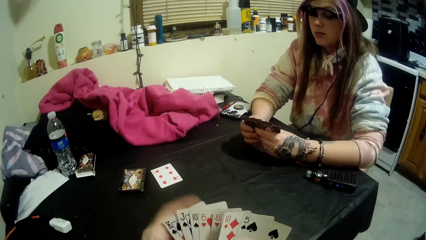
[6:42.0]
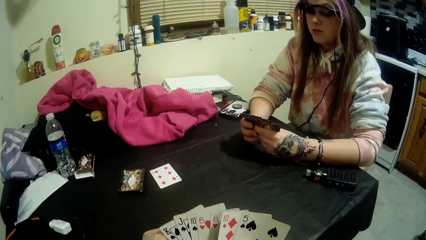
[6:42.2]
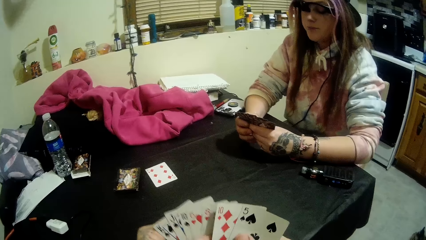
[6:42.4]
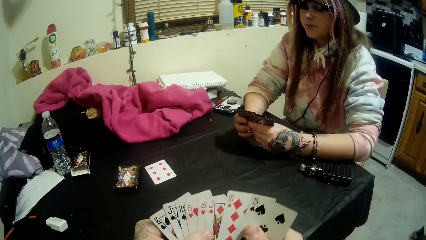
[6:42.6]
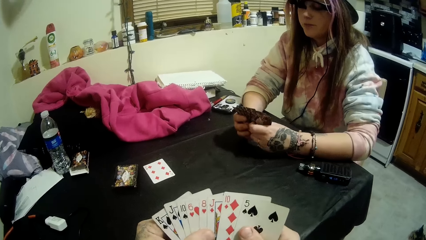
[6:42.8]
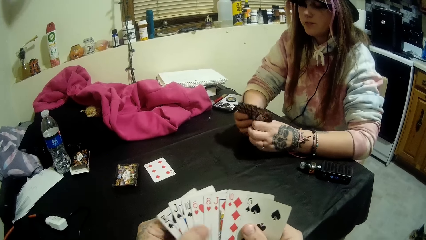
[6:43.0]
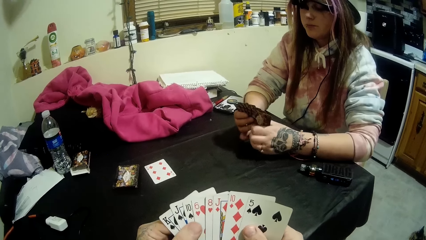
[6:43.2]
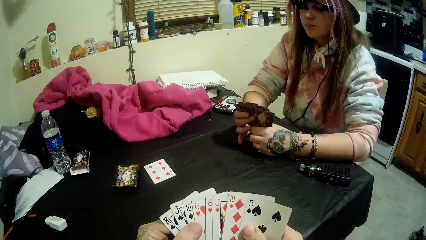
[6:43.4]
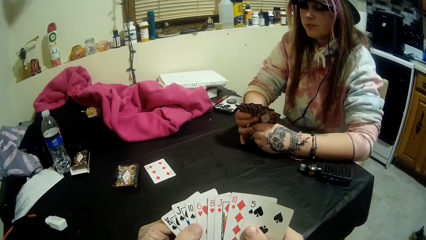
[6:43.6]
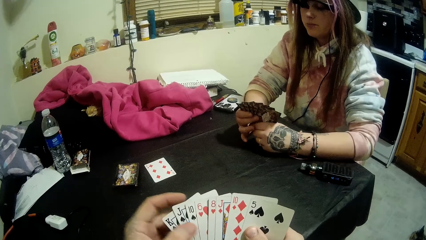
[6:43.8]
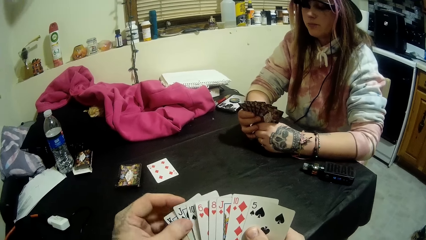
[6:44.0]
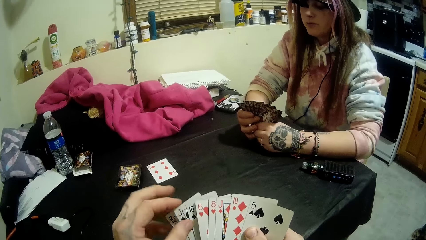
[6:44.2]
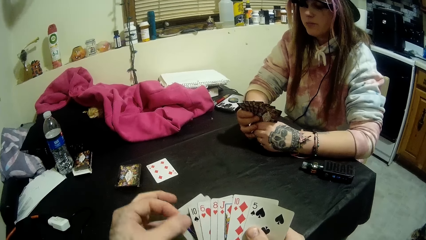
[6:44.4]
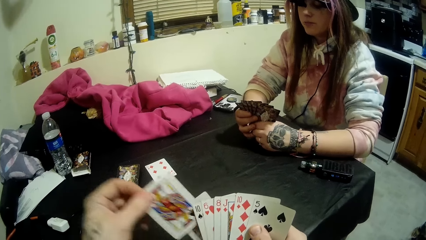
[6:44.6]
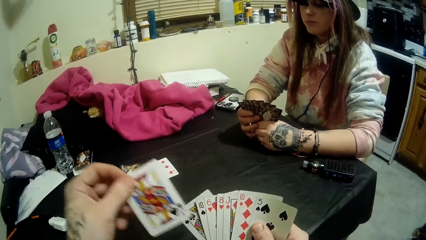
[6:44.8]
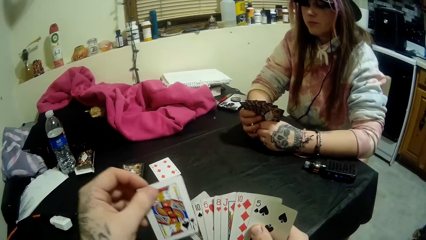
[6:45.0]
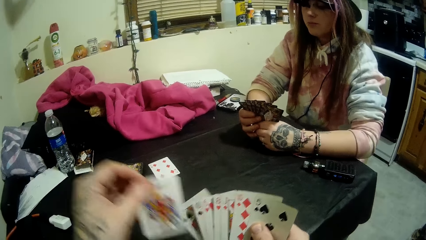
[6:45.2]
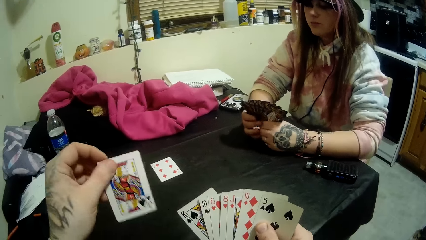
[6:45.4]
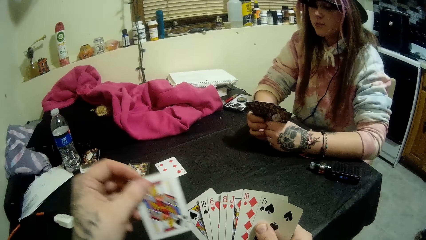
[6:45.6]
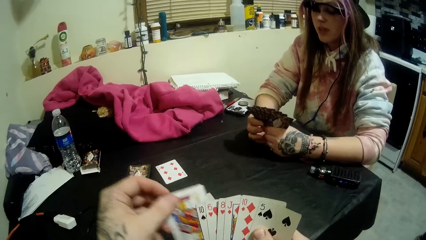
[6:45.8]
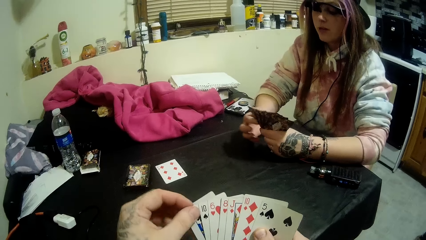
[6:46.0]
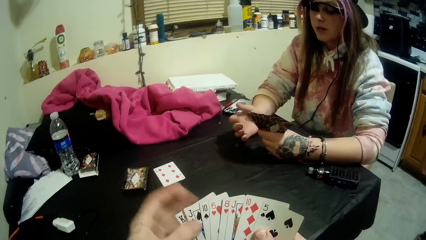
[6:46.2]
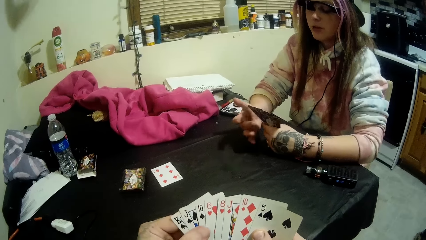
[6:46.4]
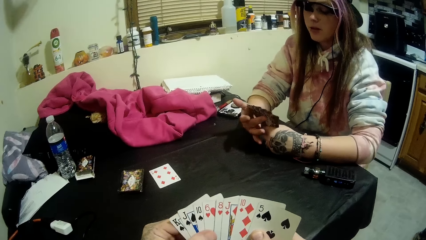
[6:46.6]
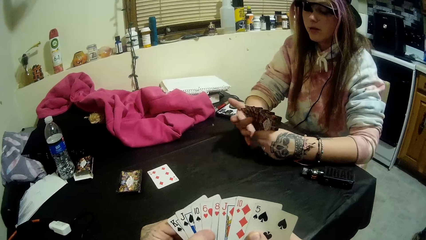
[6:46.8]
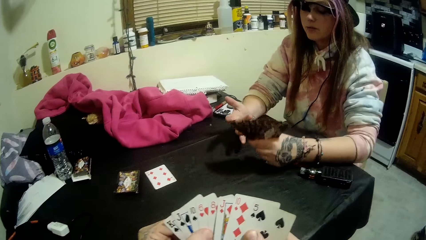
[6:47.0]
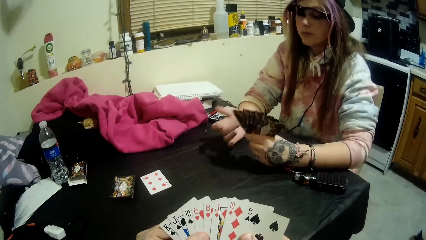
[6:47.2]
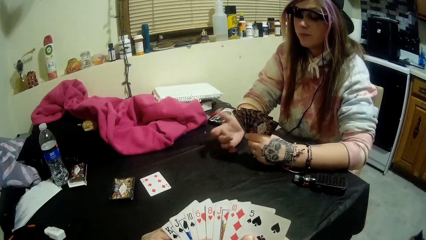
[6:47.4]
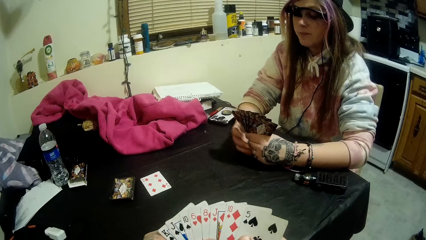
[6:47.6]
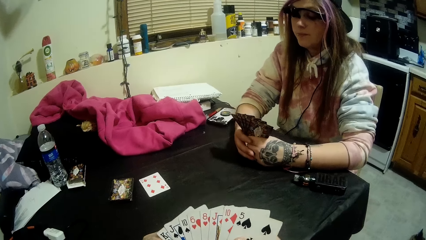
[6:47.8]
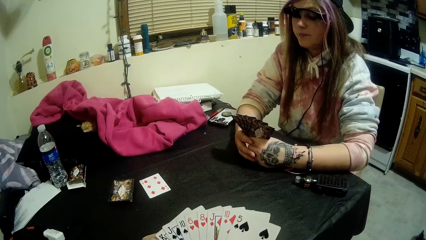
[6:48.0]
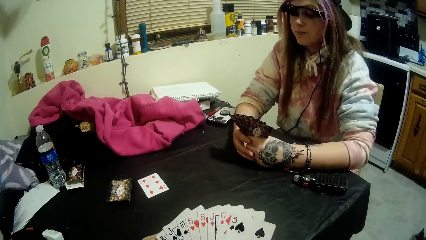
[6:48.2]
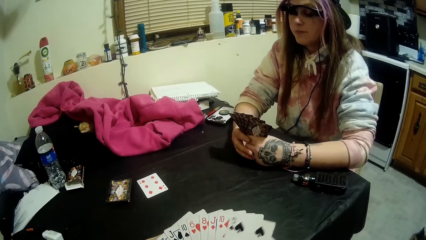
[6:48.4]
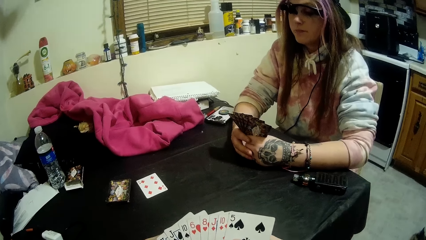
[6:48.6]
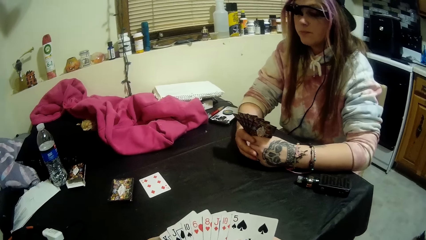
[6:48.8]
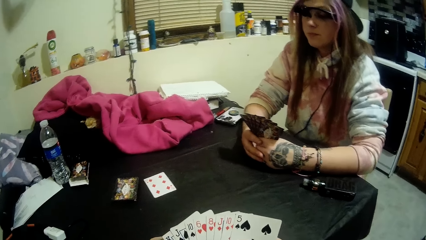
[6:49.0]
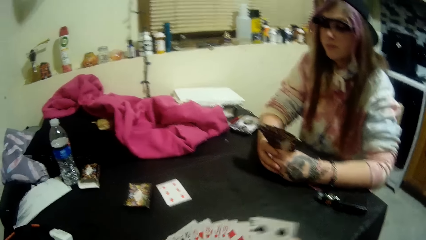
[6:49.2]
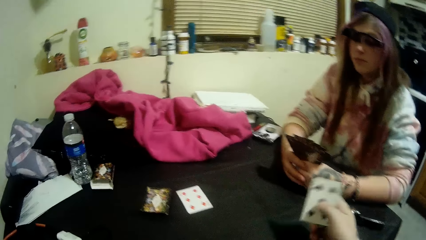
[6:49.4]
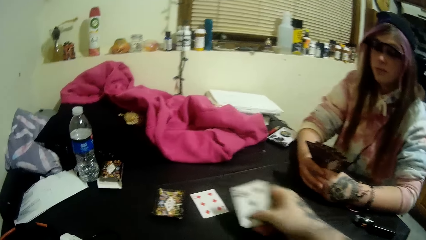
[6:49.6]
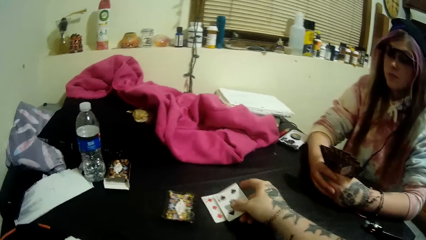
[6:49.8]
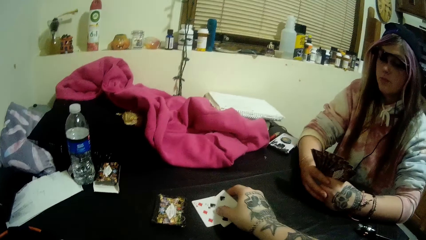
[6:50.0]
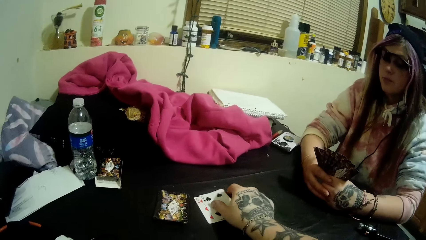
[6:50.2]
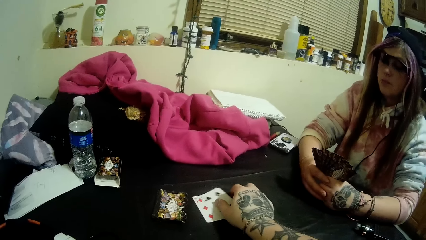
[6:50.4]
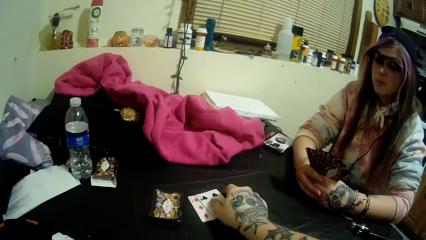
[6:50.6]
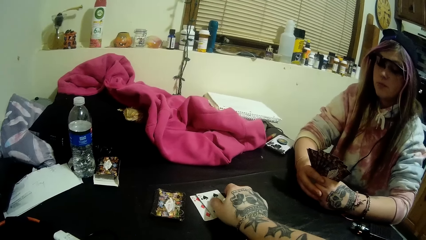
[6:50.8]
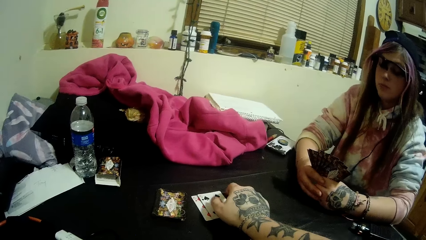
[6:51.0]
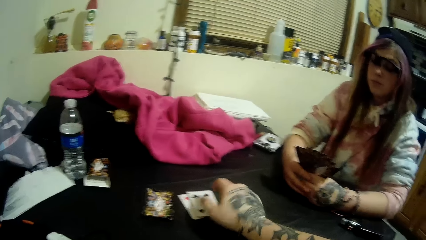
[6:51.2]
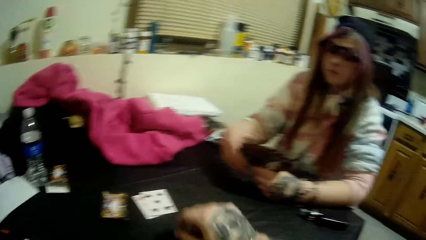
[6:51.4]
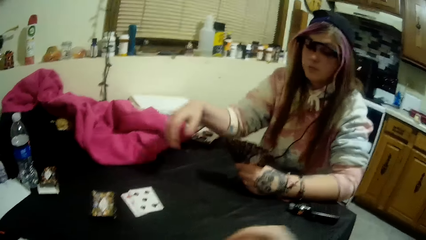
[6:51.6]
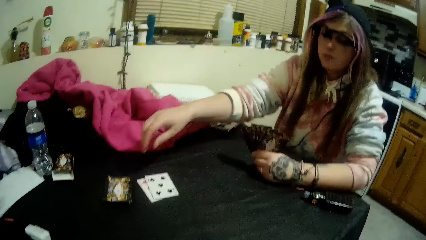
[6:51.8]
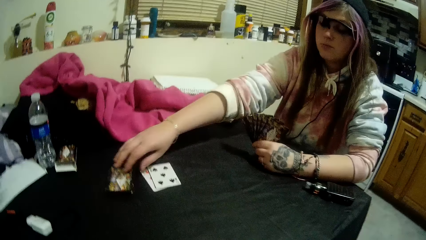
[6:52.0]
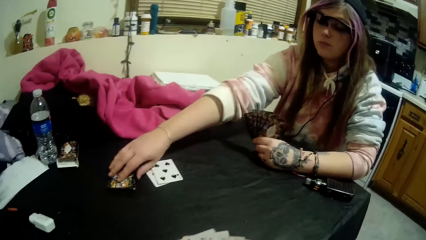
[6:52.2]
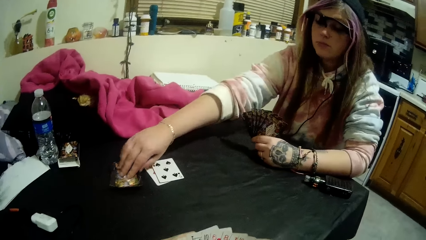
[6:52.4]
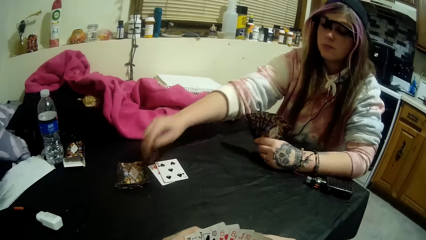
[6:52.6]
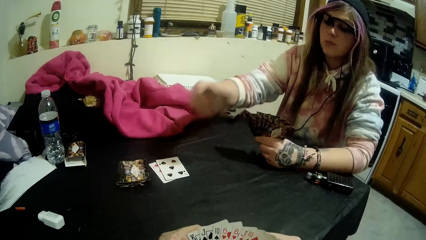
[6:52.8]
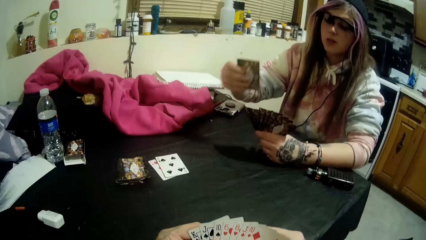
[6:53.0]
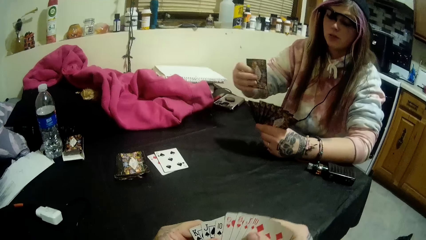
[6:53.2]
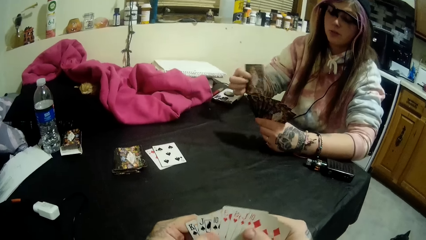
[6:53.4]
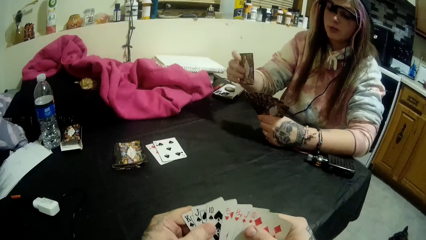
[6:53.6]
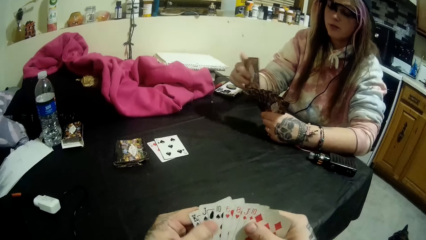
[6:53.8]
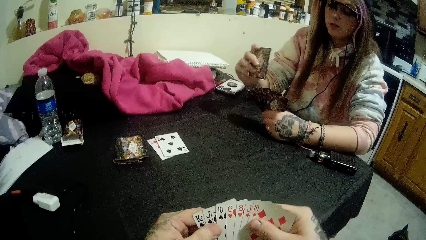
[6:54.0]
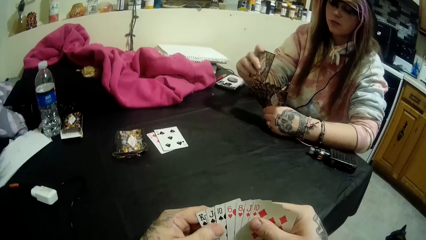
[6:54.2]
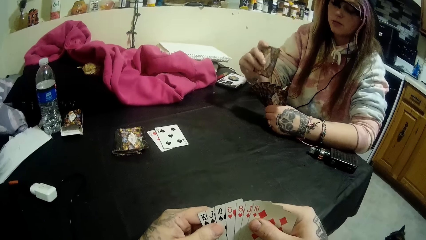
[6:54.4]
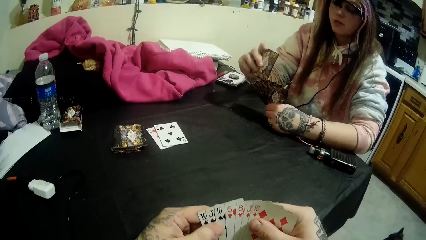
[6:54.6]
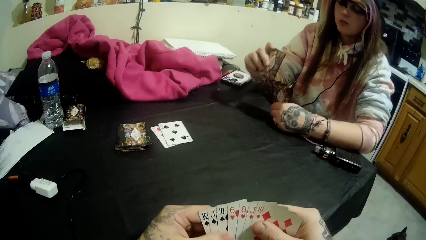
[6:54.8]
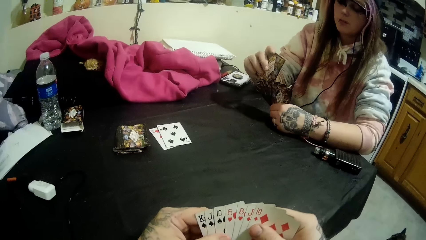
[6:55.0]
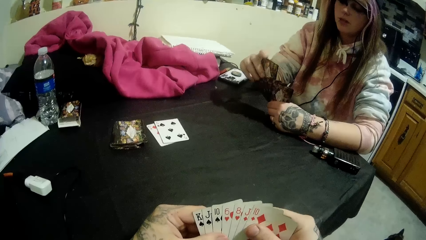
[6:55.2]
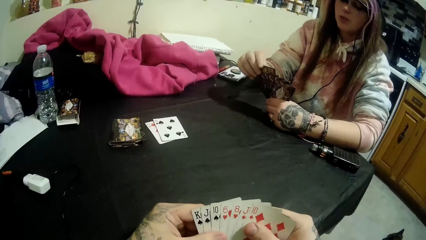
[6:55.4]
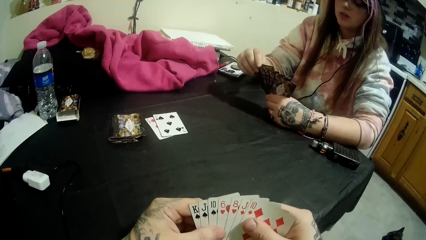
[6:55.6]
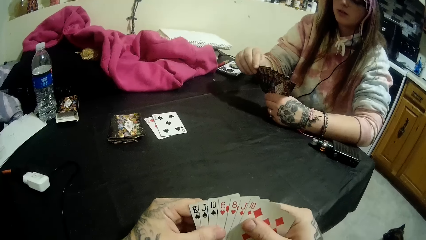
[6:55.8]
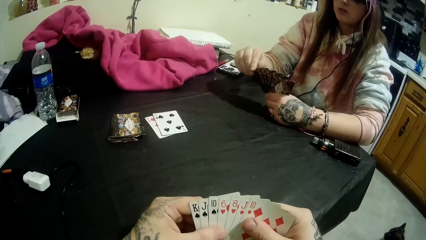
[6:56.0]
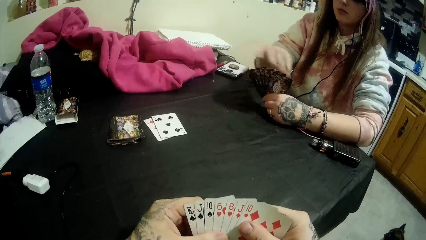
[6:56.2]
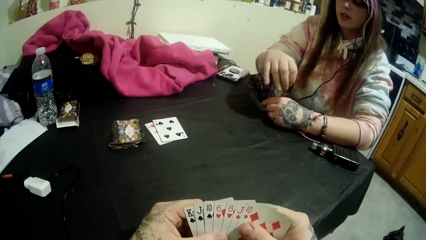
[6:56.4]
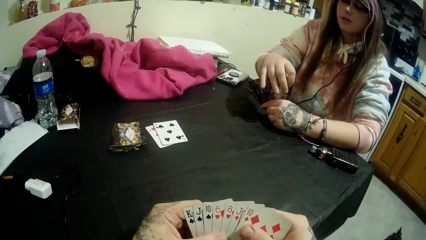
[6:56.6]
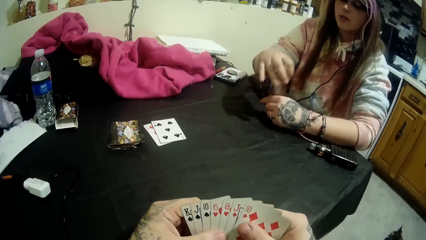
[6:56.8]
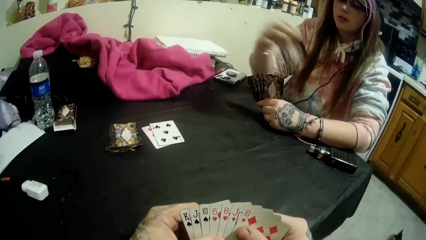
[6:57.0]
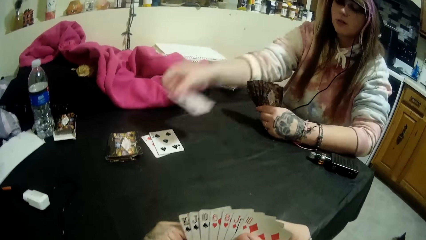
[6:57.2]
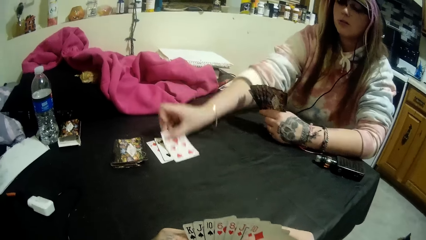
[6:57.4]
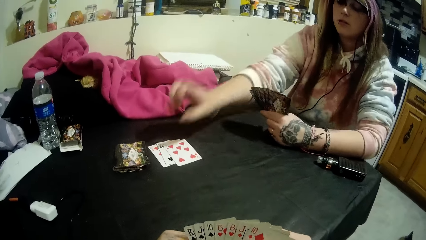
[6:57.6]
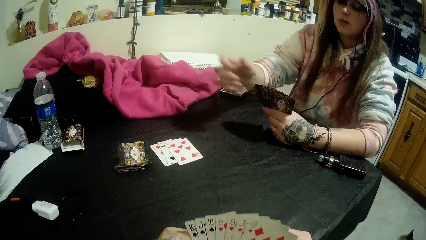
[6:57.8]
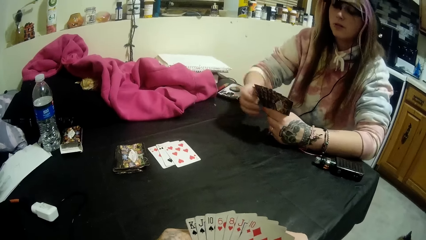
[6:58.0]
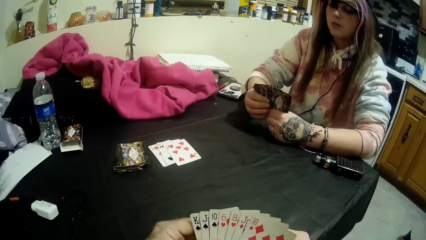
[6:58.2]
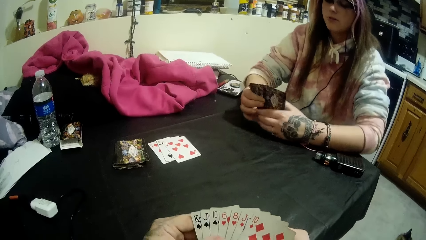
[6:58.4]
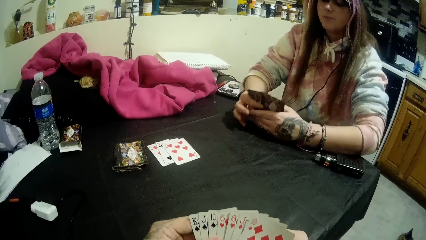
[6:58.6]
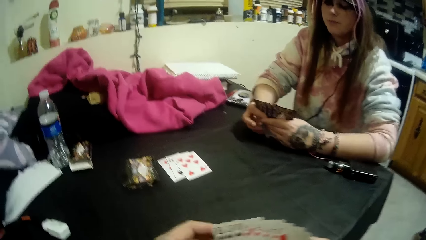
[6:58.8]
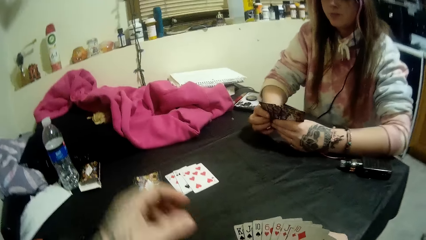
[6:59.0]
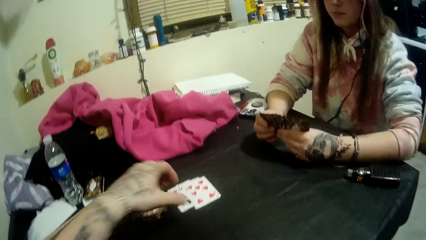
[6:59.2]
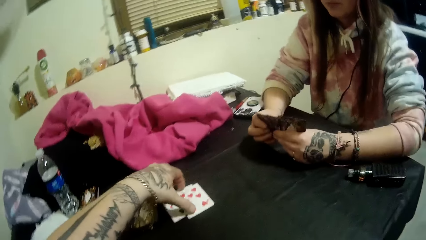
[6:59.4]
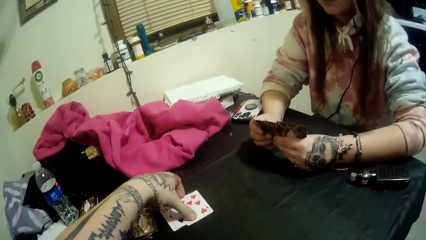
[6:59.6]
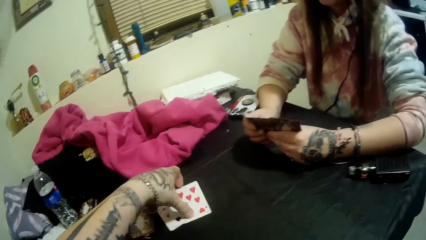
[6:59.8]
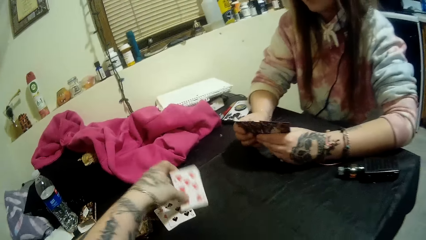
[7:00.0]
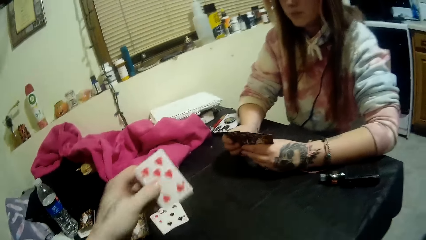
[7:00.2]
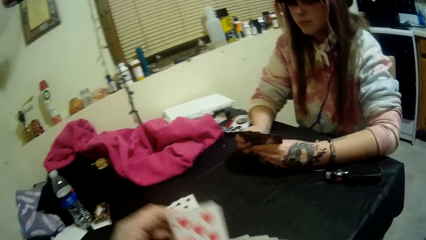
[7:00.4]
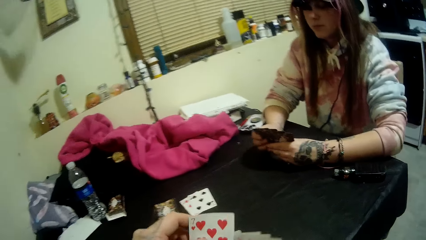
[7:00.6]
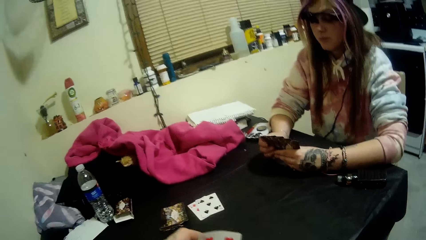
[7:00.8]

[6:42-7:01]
The camera wearer plays a card on the table with his right hand. The woman picks up a card from the table with her right hand. The camera wearer arranges the cards on the hands. The woman plays a card on the table with her right hand. The camera wearer picks up a card from the table with his left hand.
